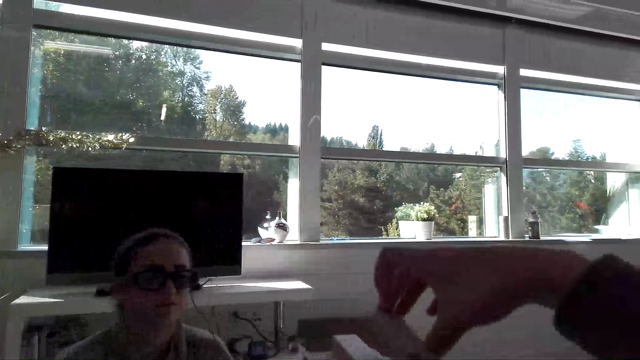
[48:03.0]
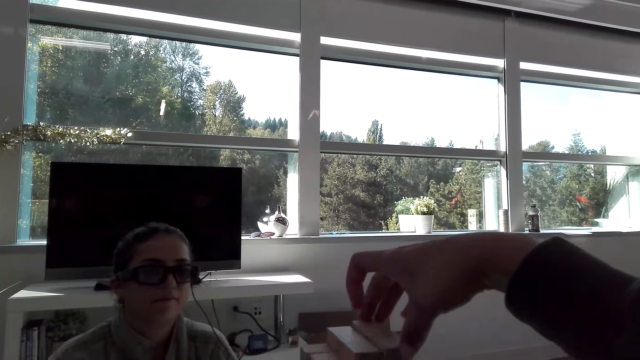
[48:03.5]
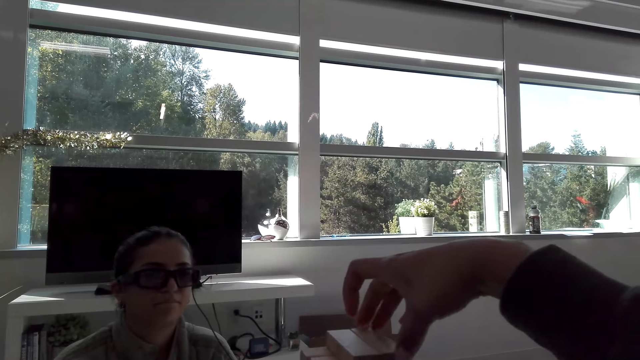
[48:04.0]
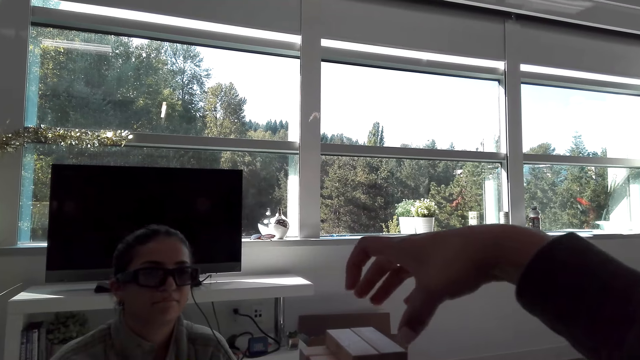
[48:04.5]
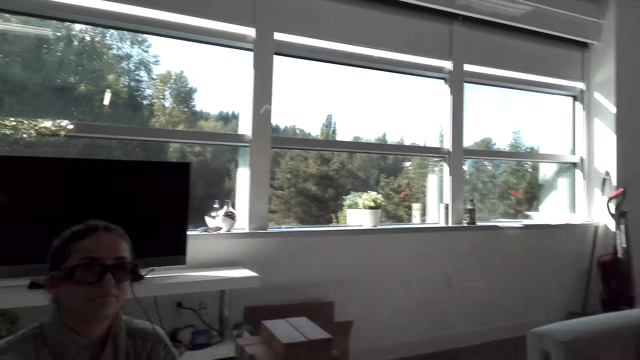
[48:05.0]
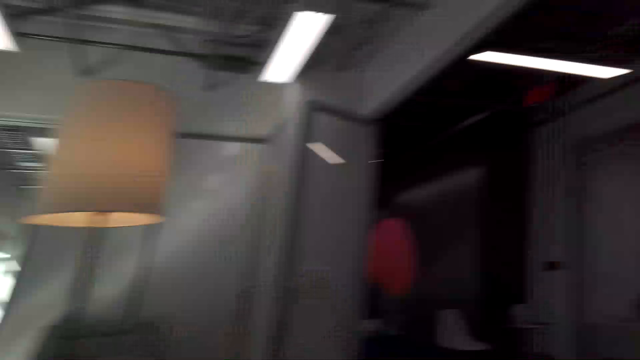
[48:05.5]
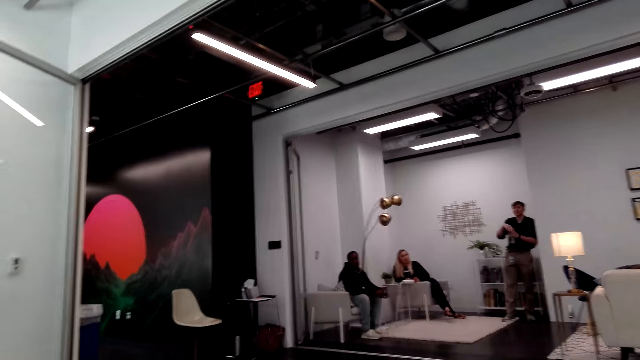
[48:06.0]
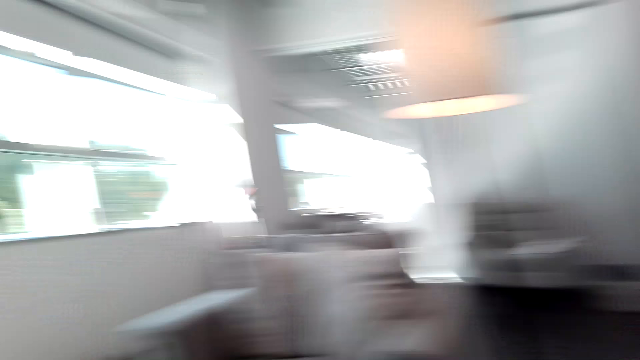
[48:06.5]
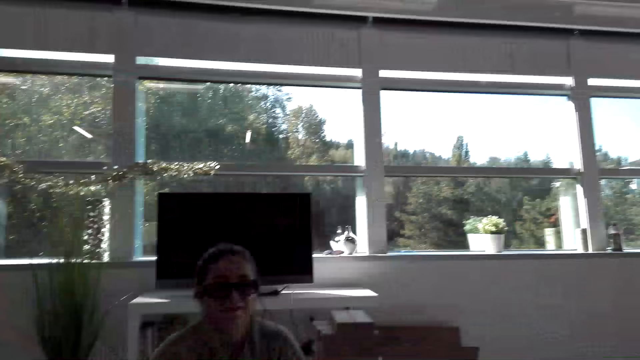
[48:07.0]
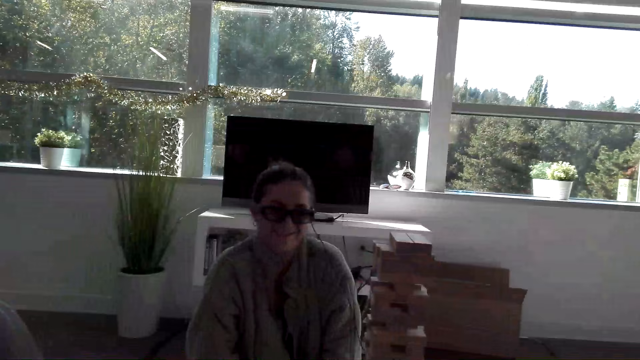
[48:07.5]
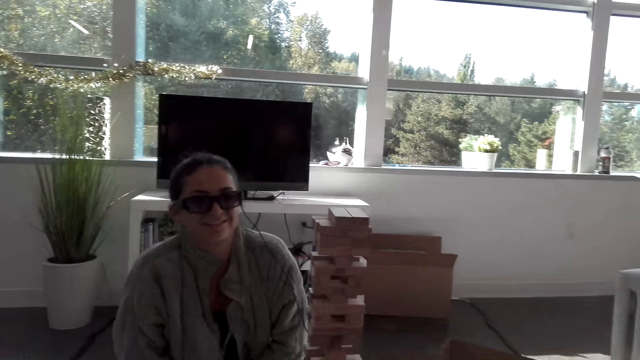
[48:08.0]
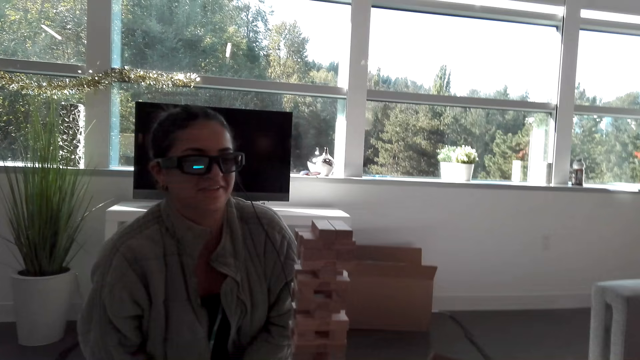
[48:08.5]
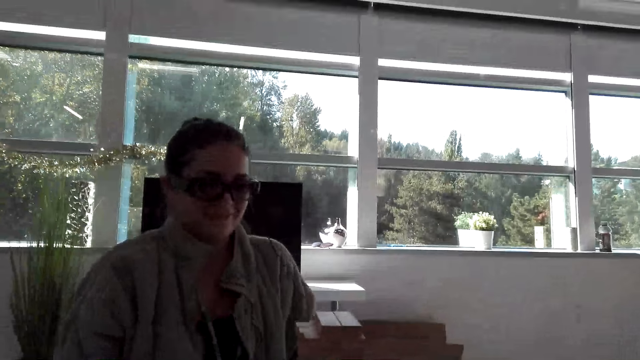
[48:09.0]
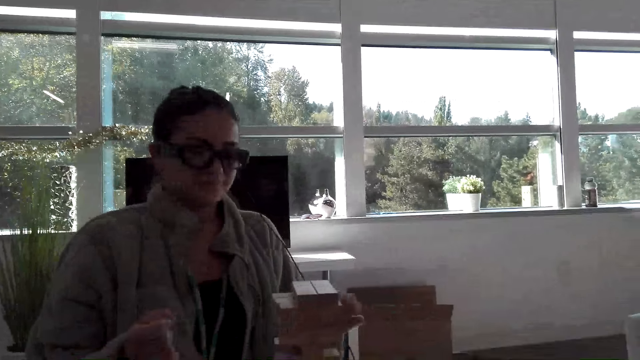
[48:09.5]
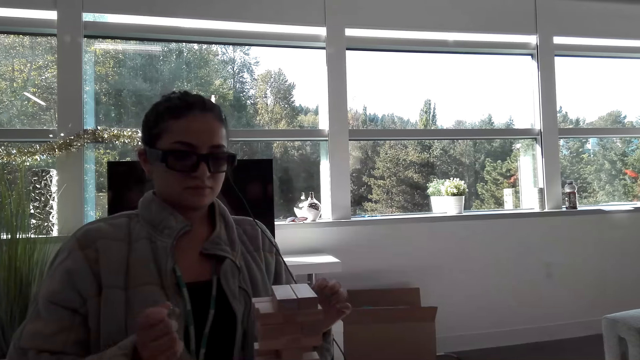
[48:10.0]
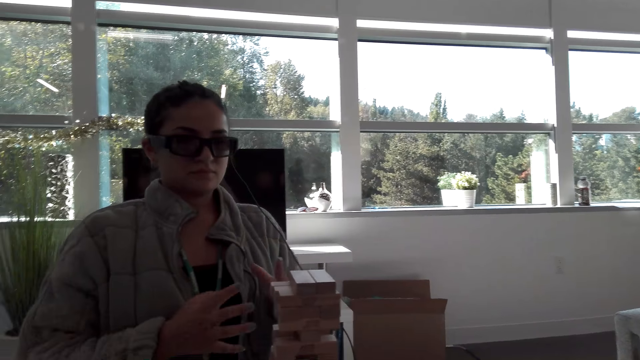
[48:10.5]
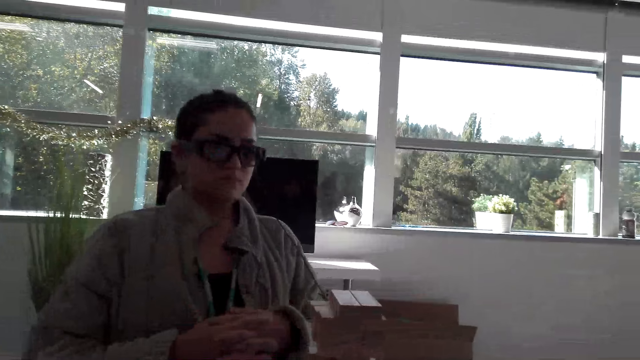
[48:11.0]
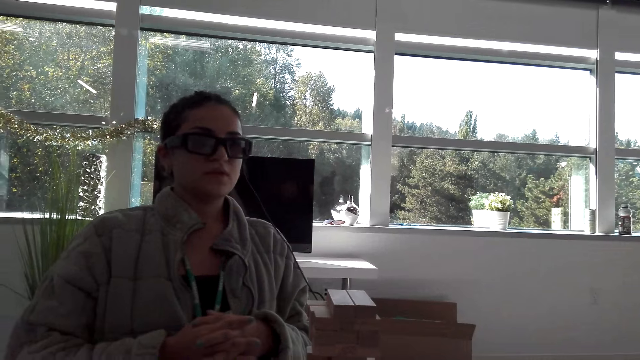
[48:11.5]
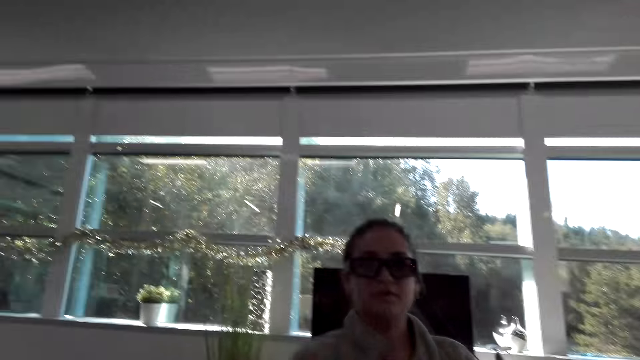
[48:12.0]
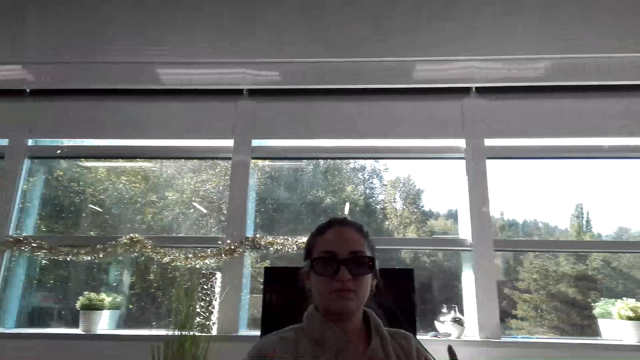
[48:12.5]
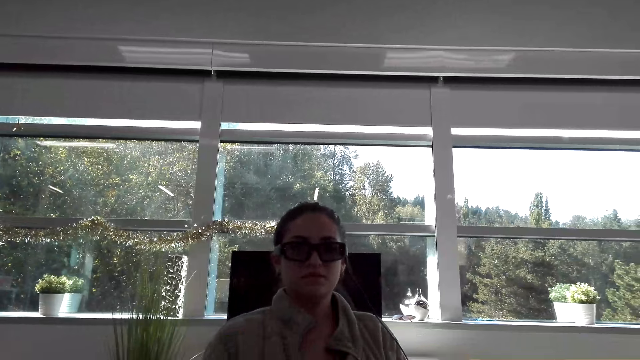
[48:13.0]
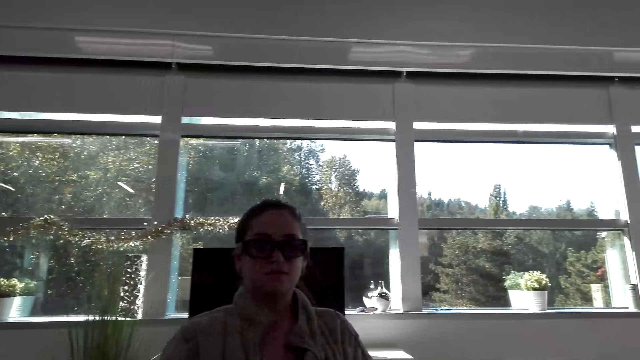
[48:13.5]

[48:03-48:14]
The camera wearer puts down a wooden block on wooden blocks. They look around. A woman sits down on a sofa. A man holds a bottle. Another man sits down on the sofa. Another woman kneels on the floor and crosses hands together.

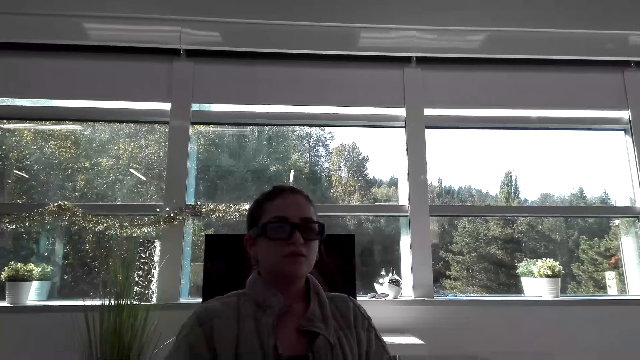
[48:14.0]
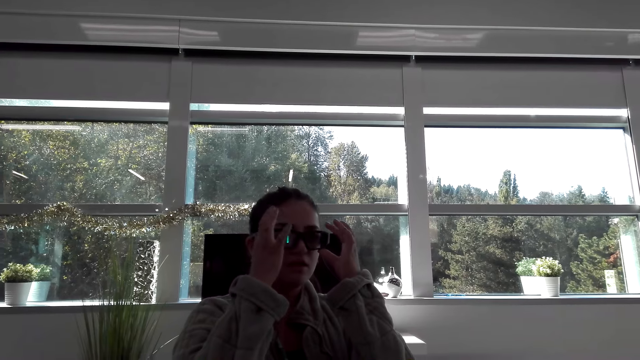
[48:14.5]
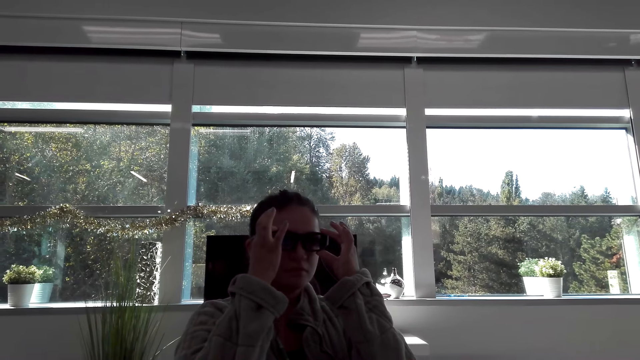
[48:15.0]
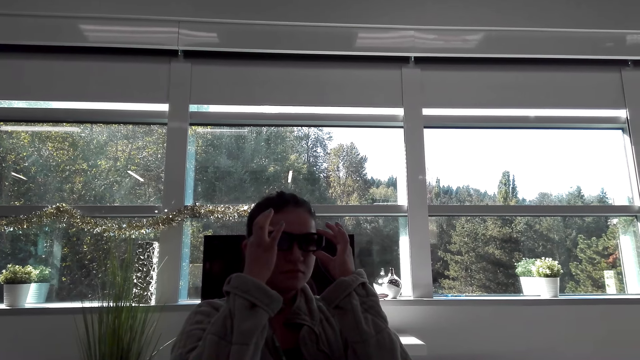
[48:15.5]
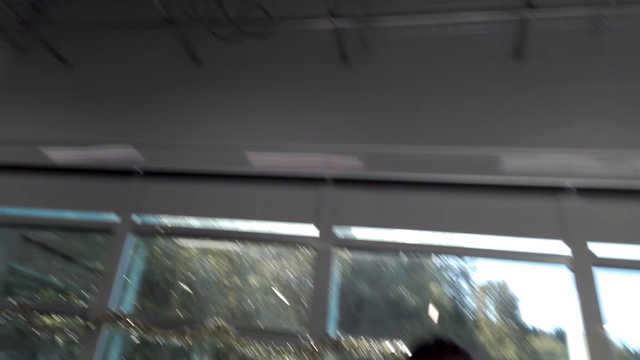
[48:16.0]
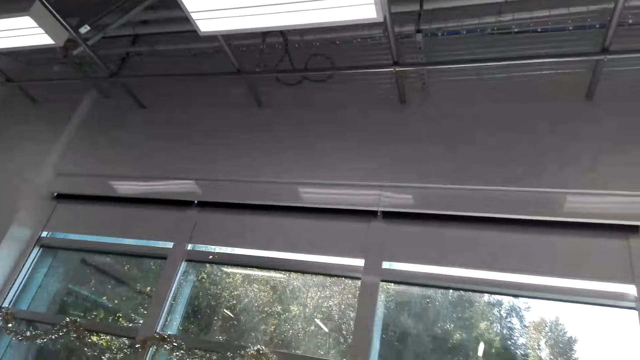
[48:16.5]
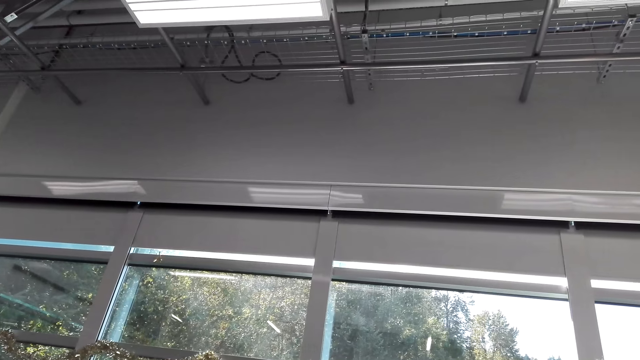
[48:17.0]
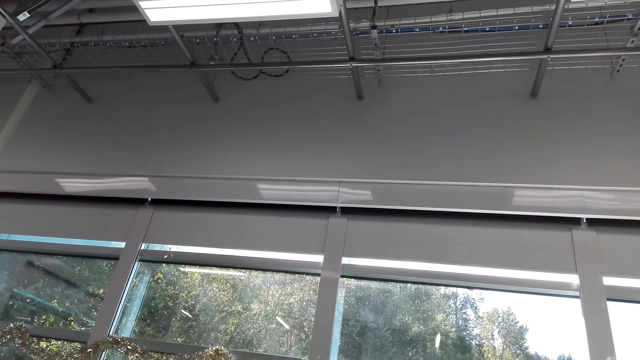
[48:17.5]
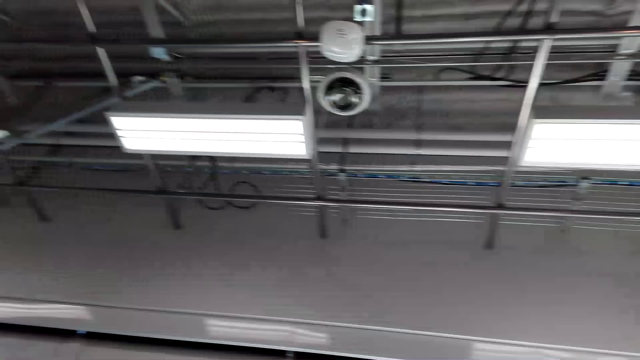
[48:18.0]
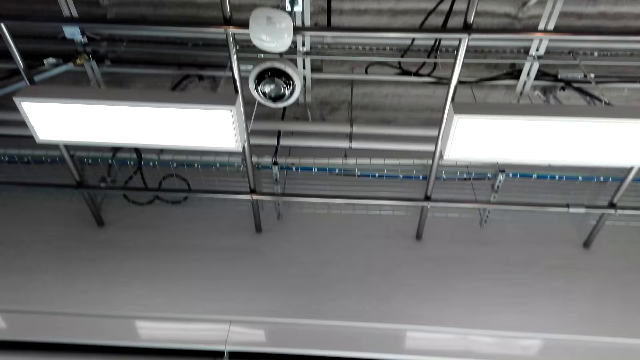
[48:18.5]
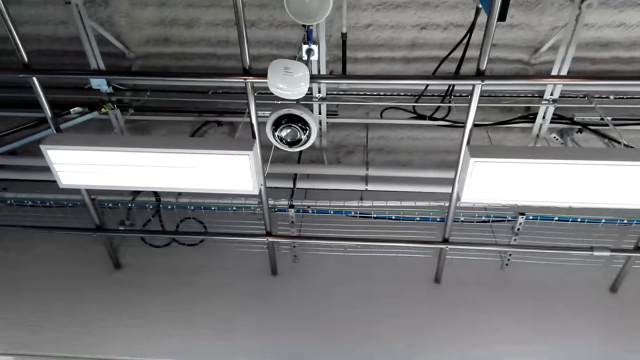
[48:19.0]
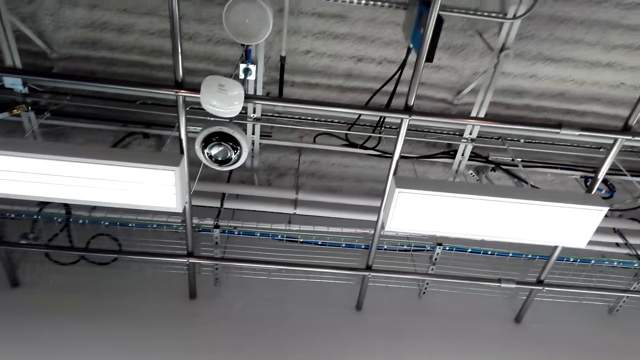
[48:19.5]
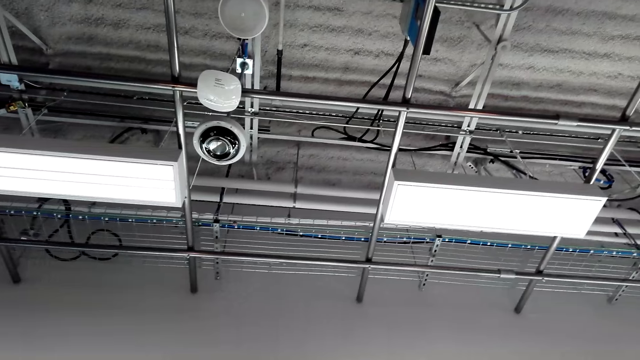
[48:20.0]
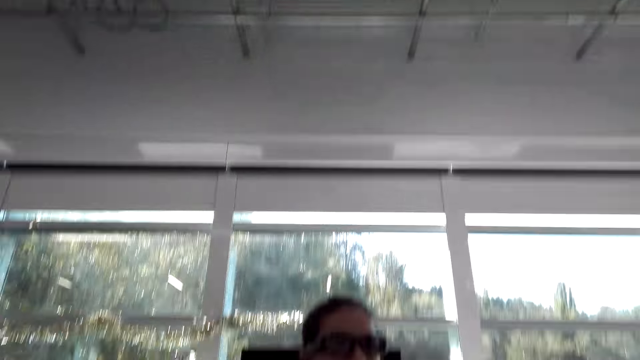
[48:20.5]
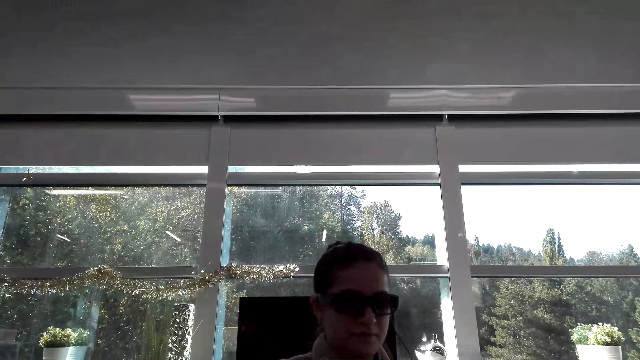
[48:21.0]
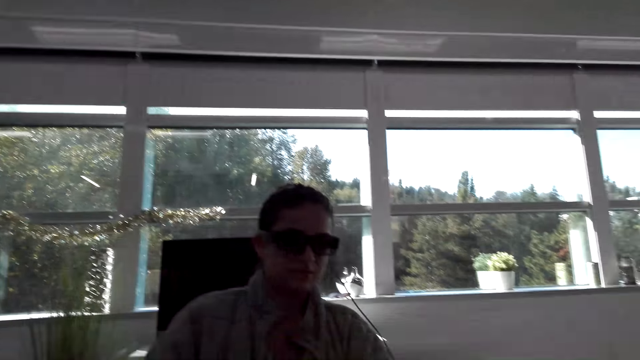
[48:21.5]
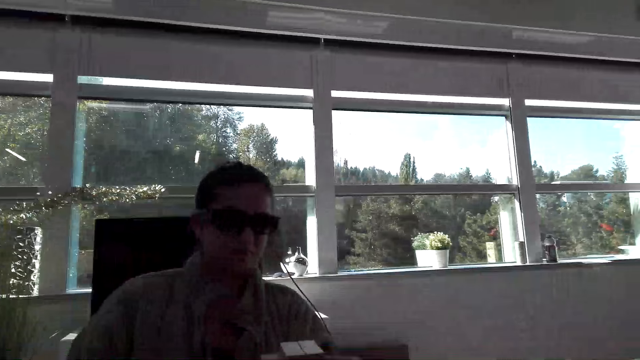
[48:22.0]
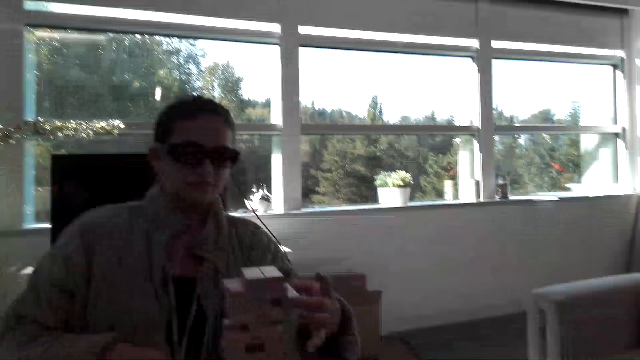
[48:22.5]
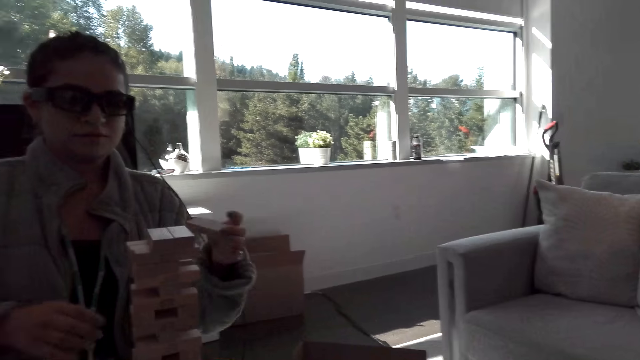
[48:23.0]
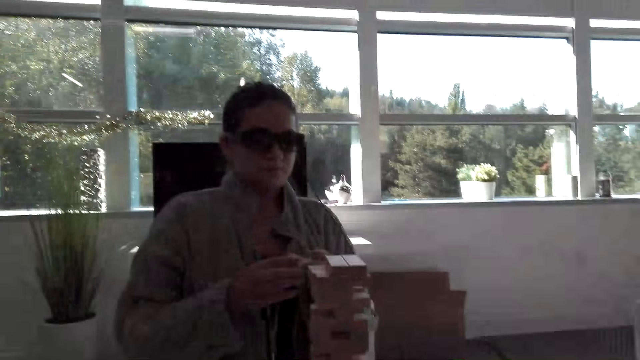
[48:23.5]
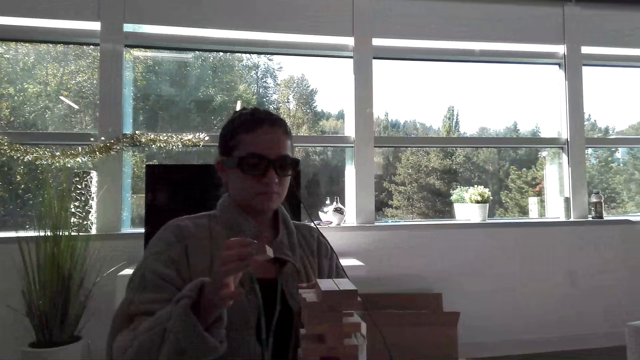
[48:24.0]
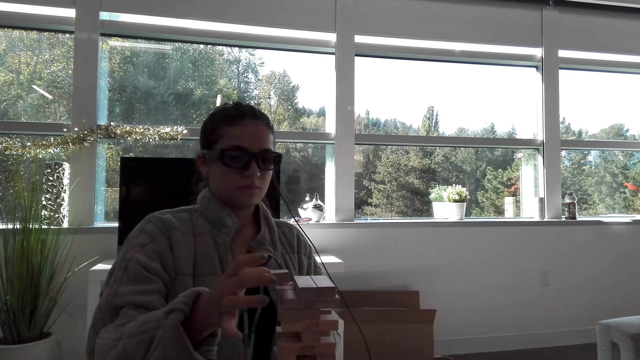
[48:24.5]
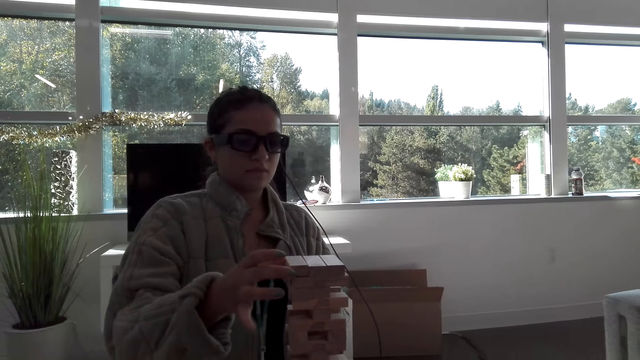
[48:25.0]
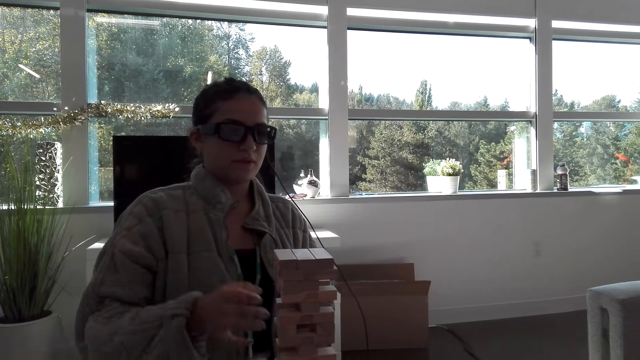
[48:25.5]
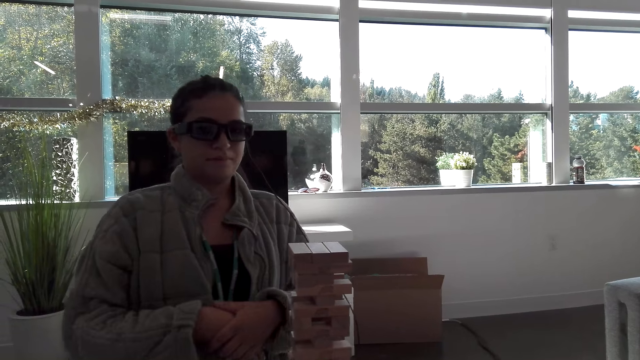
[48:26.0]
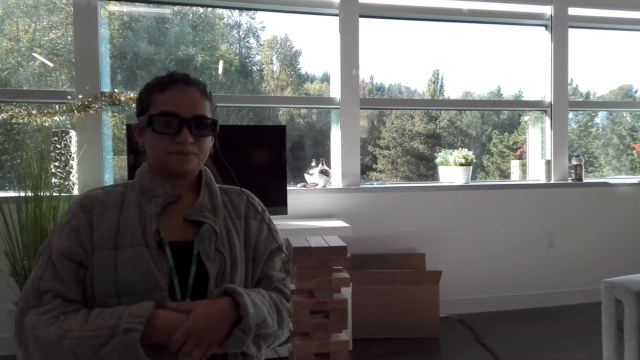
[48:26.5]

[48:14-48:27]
A woman adjusts her camera with hands. The camera wearer stares at the roof. They talk. The woman moves a hand and picks up a wooden block. The woman plays the block tower game. The woman switches the wooden block to the other hand, puts down the wooden block on wooden blocks and puts hands together.
